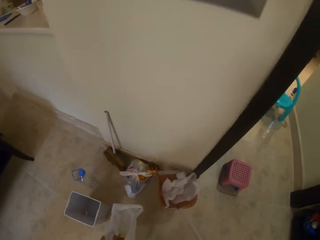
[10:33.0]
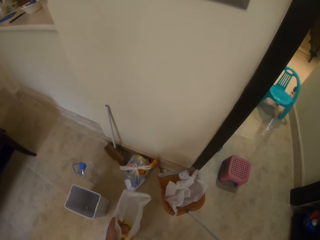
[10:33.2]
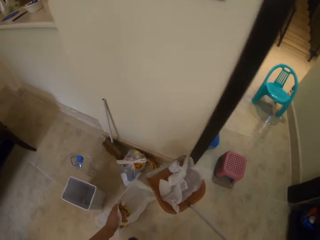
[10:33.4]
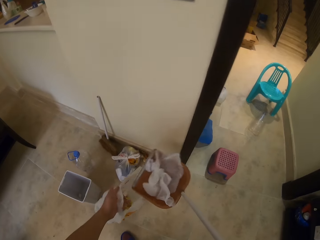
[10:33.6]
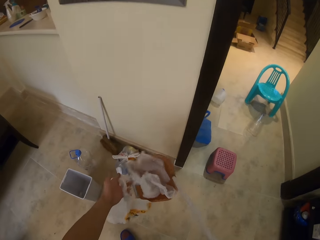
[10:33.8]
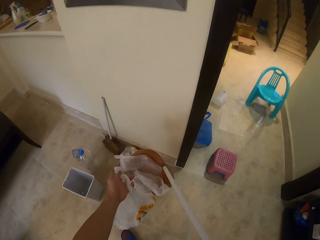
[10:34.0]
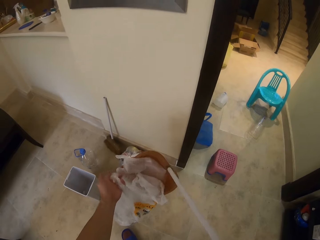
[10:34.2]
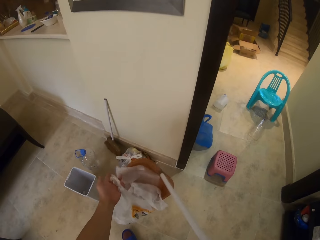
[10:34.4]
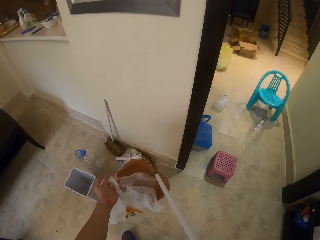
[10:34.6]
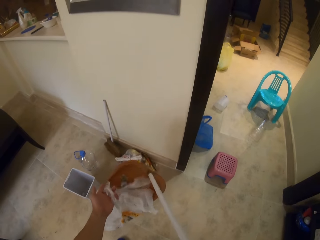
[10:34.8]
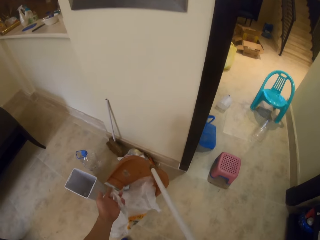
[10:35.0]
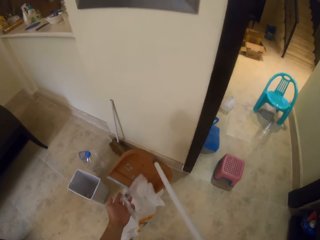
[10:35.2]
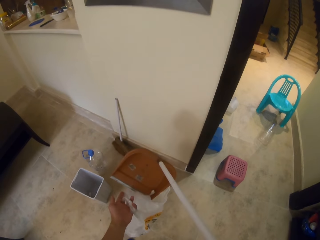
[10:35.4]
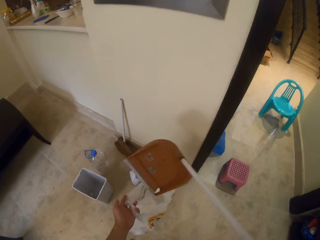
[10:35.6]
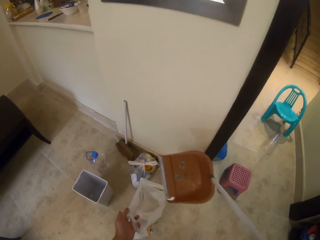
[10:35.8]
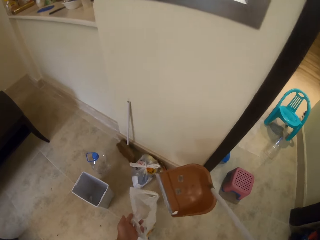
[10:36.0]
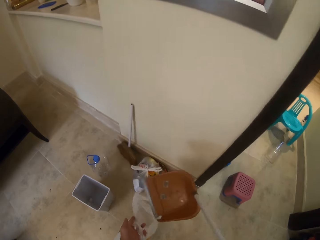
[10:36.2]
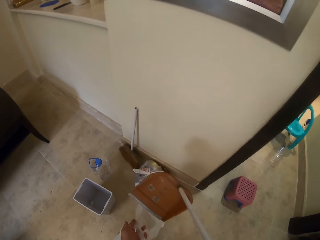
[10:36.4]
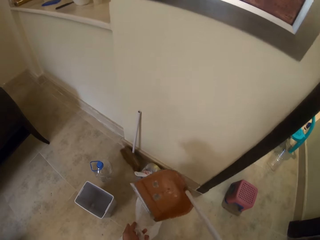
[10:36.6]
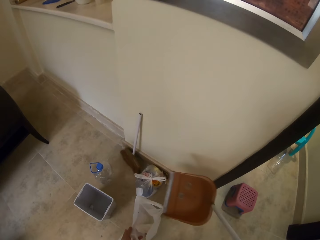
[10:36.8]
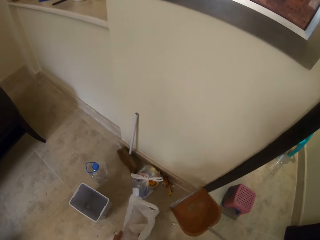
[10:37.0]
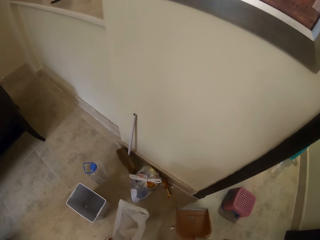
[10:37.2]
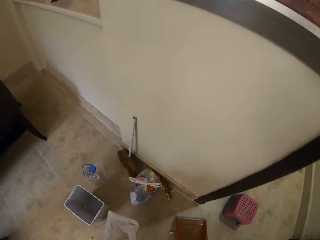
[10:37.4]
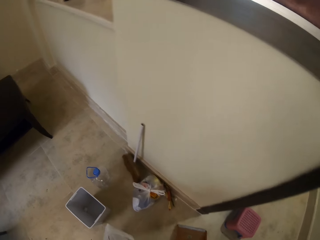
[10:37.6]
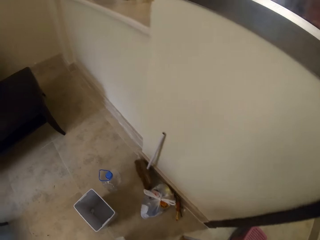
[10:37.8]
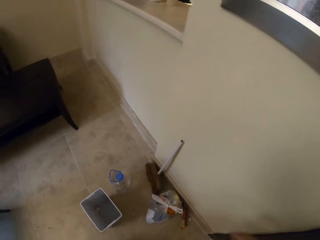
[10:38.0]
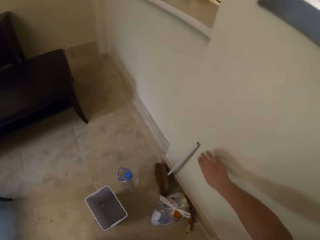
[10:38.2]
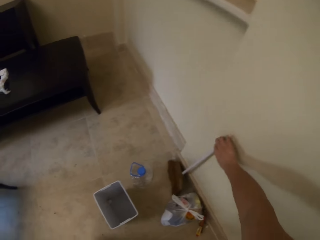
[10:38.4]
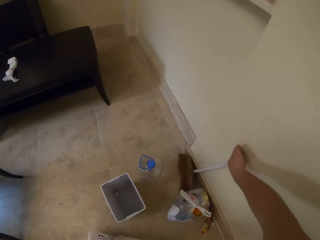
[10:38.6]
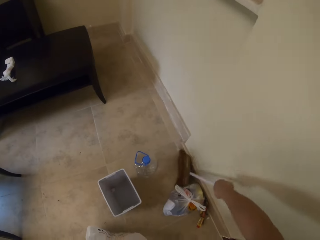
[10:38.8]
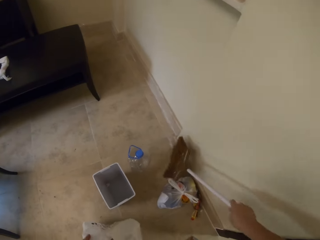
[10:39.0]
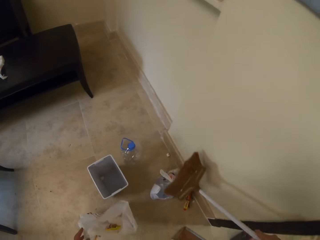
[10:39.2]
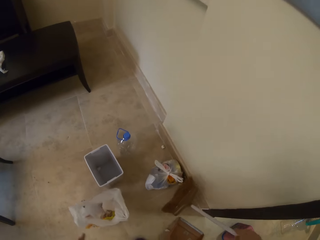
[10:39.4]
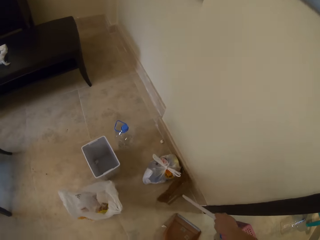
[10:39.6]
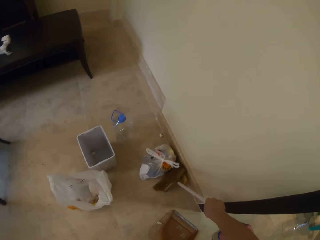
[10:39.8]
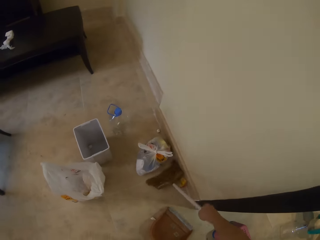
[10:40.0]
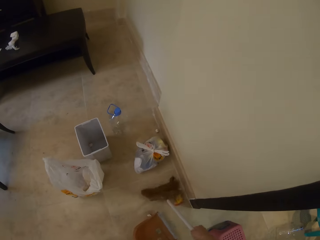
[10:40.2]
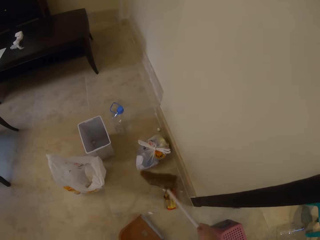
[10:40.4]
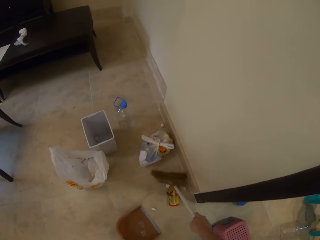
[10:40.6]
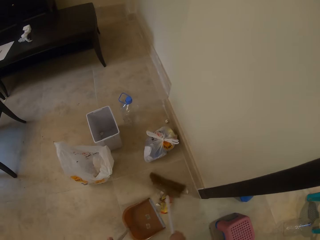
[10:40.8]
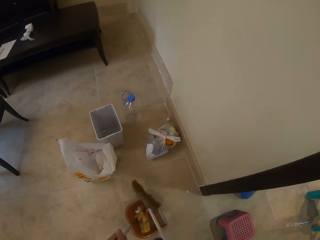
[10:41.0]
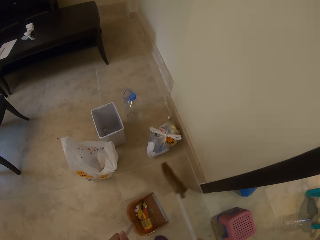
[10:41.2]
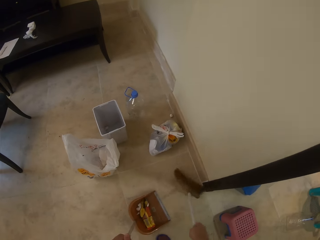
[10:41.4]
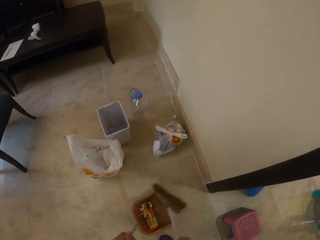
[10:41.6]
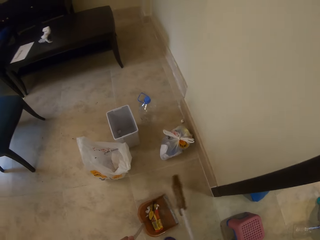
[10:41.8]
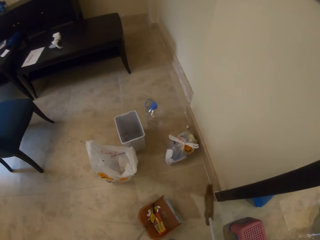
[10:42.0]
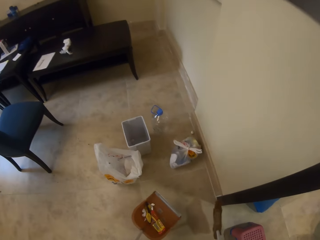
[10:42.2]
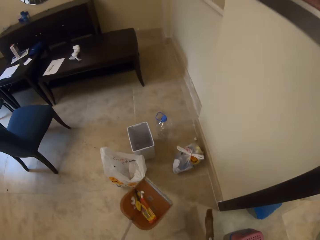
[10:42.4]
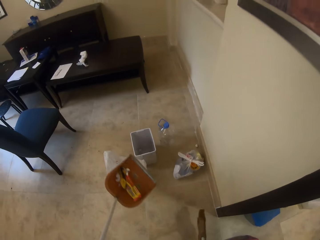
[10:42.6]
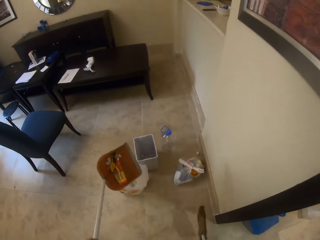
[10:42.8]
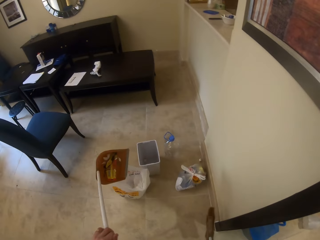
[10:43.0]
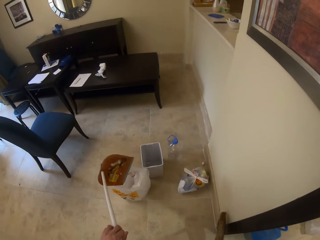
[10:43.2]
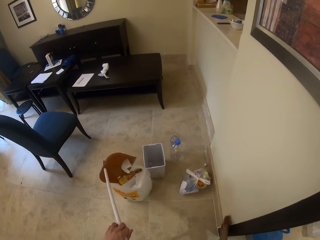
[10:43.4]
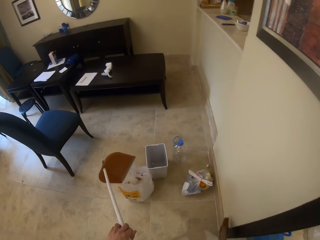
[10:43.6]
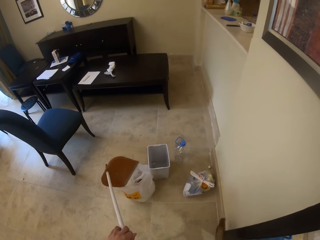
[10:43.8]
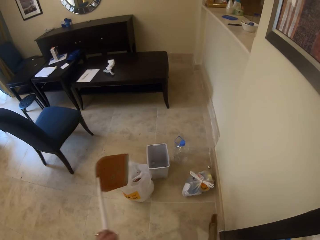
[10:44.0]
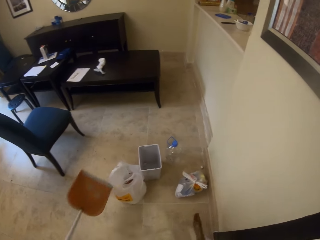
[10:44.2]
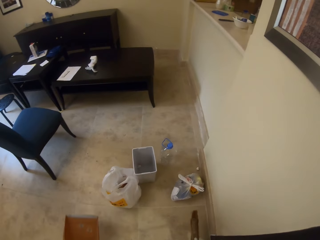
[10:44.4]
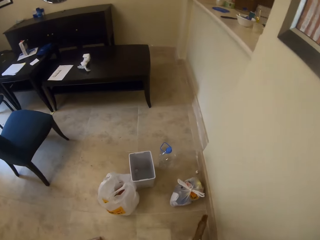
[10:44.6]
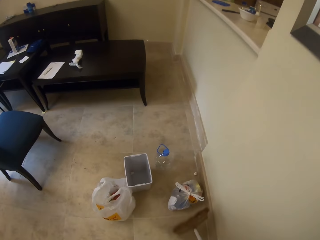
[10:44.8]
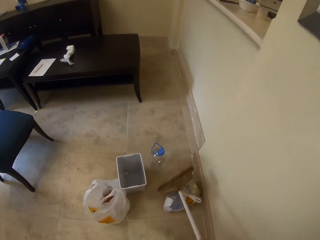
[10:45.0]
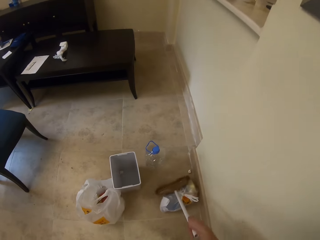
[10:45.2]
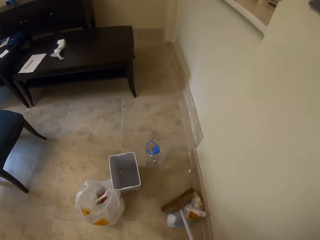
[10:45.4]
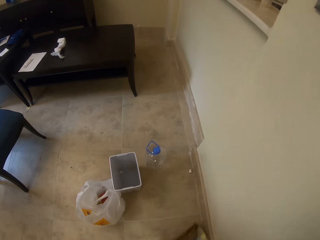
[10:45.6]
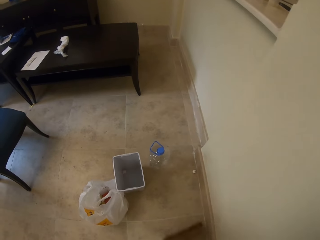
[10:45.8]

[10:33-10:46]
The camera wearer puts litter in the nylon bag. They put the dust pan down on the floor. They pick up a brush on the floor. They sweep litter on the floor. They put litter in the dust collector. They put litter in the nylon bag.

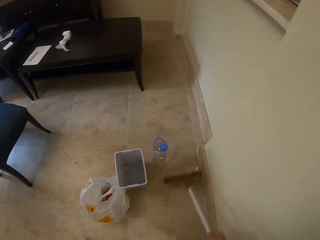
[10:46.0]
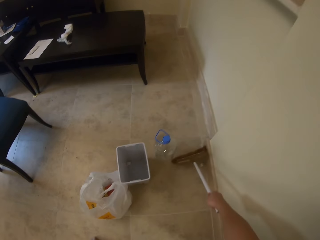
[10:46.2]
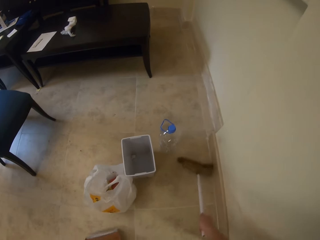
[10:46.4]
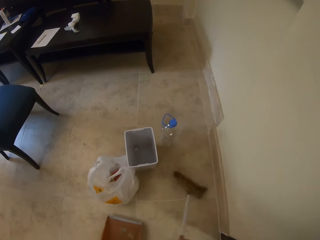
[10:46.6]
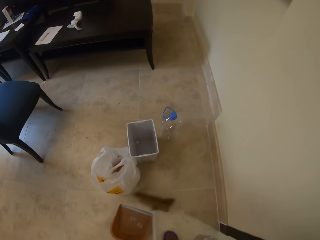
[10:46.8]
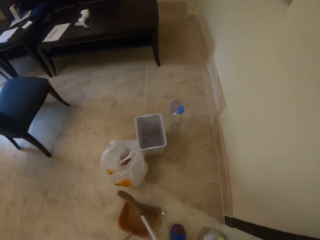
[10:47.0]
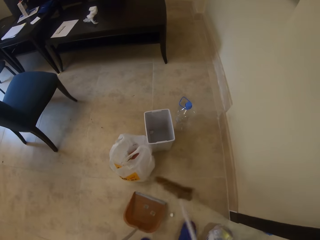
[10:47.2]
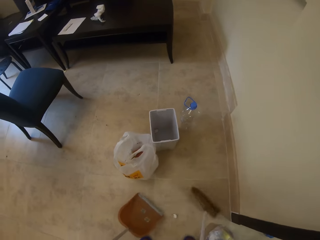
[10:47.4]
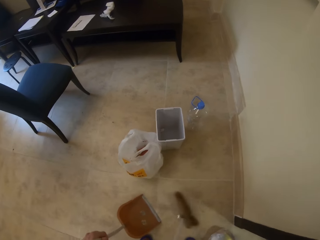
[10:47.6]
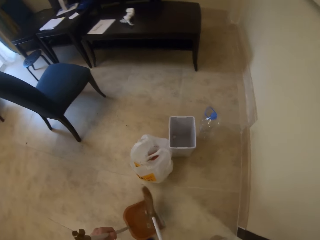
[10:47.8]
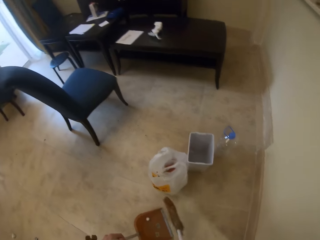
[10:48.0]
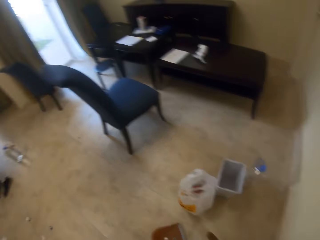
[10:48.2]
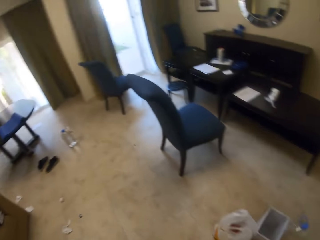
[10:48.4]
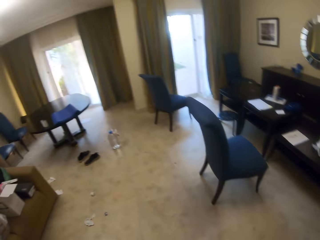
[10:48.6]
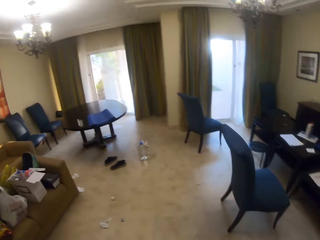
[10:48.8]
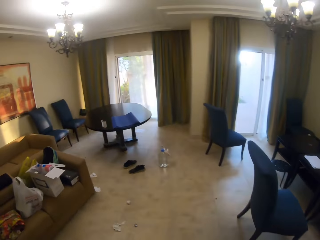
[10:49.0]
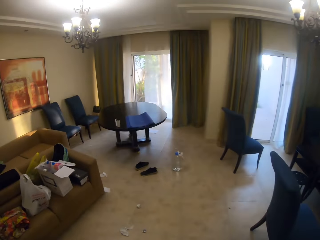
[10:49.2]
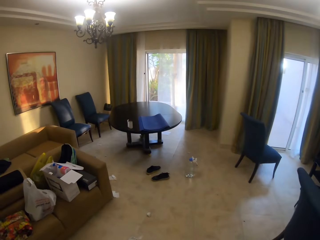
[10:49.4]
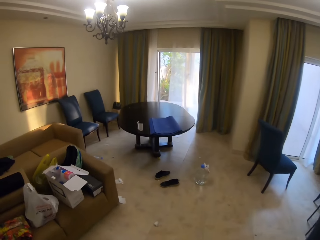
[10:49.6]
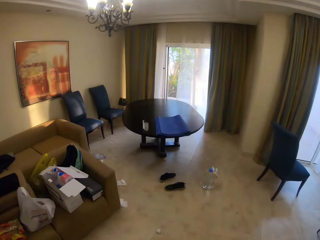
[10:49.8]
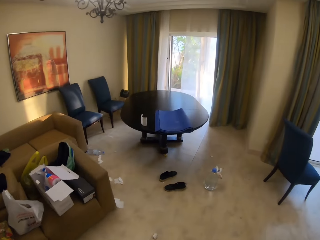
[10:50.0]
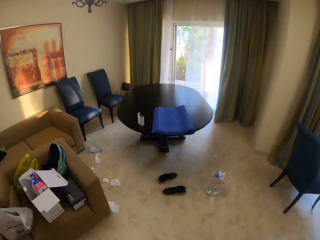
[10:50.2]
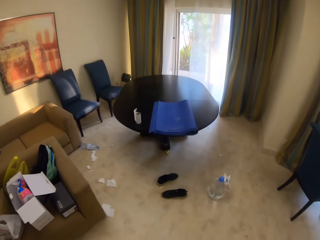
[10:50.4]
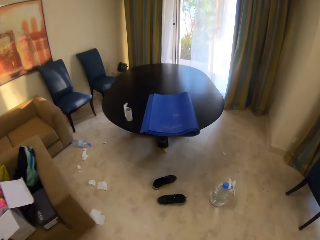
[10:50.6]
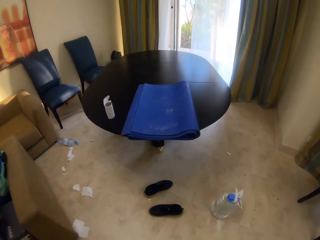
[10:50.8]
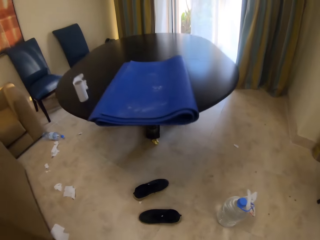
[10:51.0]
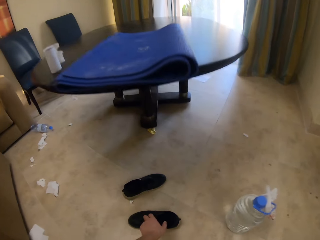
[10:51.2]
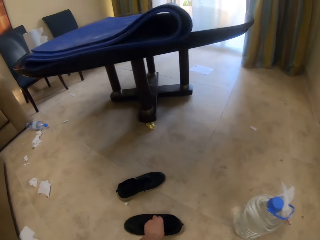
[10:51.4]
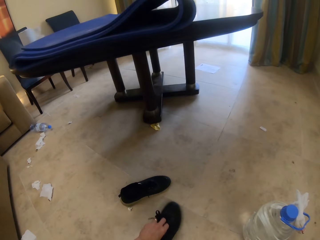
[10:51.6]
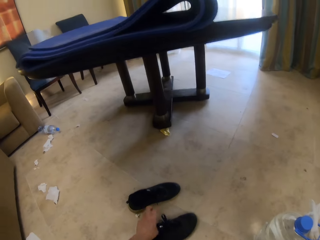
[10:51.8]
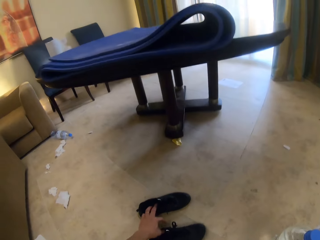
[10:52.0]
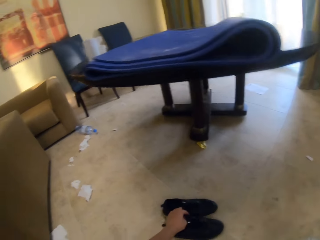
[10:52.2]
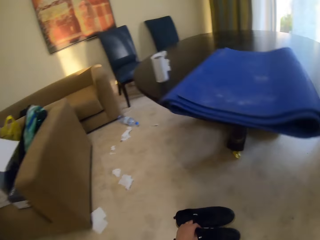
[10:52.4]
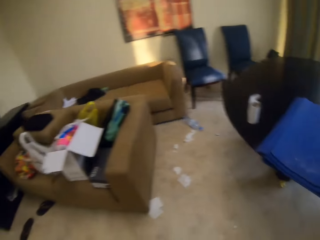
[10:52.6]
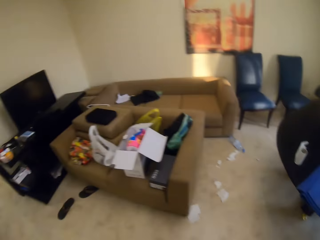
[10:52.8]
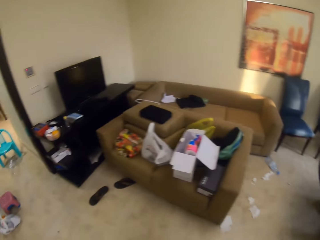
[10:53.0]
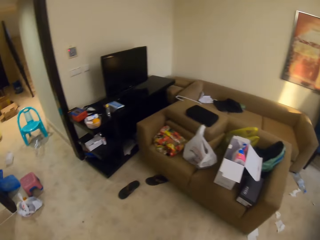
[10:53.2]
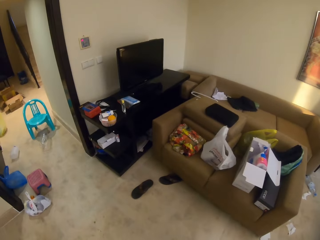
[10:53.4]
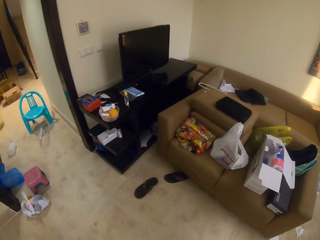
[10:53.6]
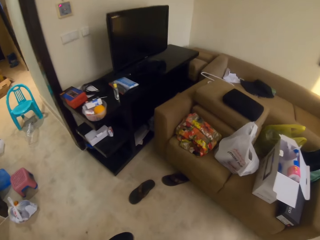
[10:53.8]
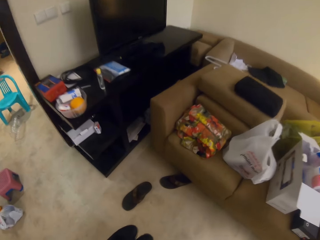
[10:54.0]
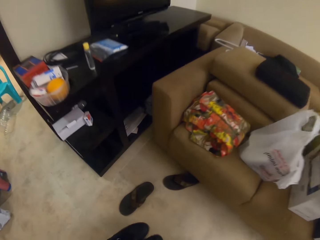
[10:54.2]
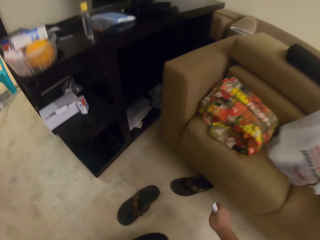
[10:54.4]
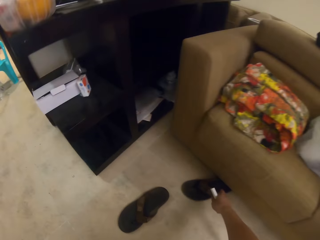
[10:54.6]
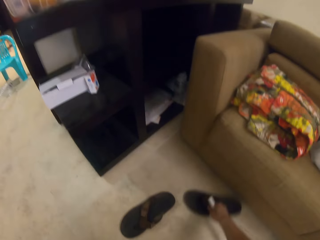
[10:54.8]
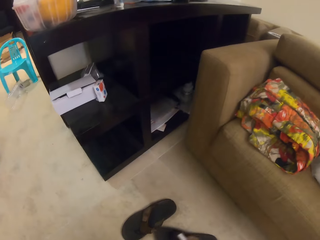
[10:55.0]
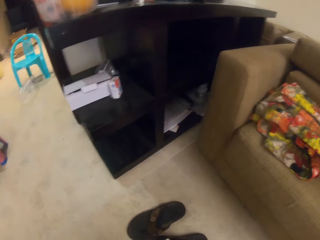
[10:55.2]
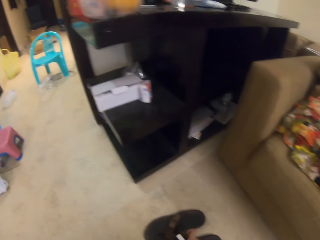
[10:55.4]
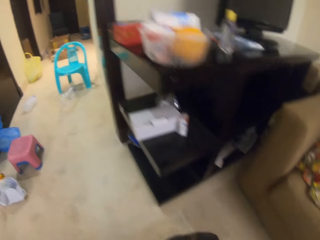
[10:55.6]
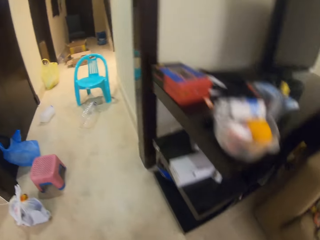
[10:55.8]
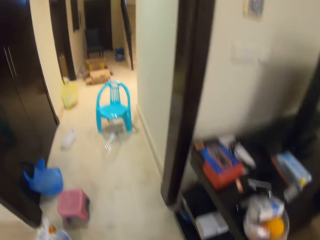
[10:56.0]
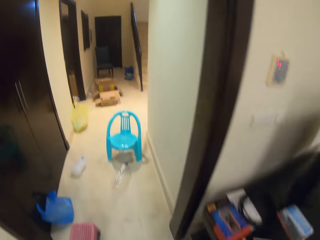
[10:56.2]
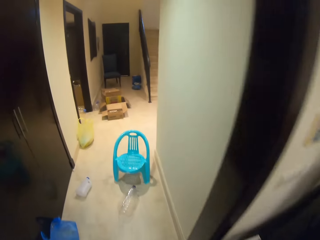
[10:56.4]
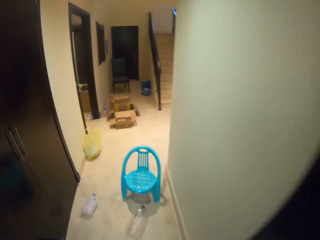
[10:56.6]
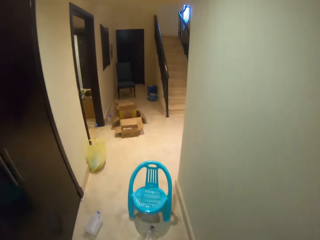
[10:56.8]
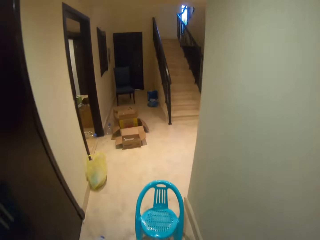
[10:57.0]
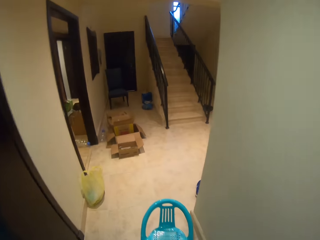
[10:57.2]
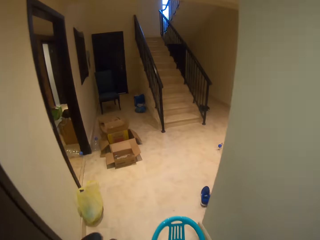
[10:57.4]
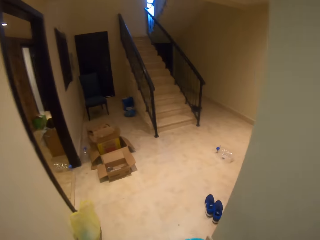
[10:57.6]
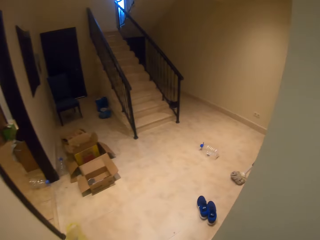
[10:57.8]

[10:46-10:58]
The camera wearer puts litter in the dust collector. They turn left. They walk forward in the room. They sweep the floor. They put the shoes together. They pick up a pair of shoes on the floor. They turn left. They walk in the room. They put the sandals together. They walk forward in the room. They pick up some slippers on the floor.
